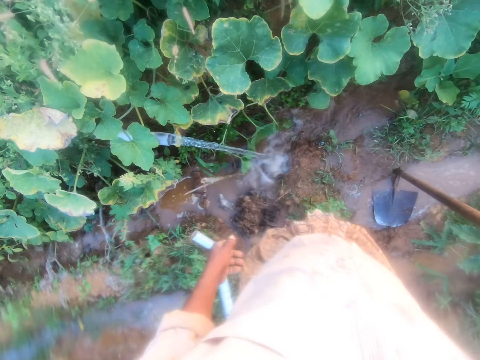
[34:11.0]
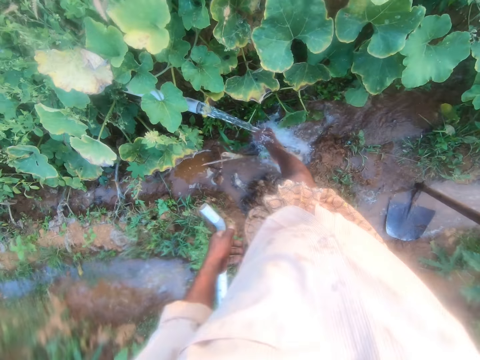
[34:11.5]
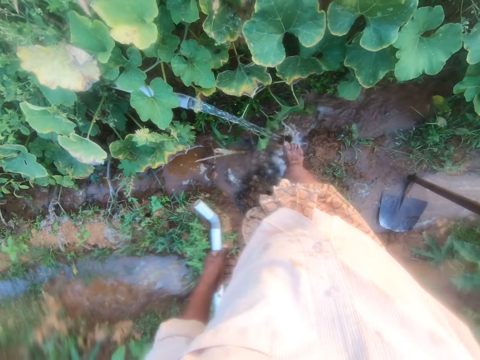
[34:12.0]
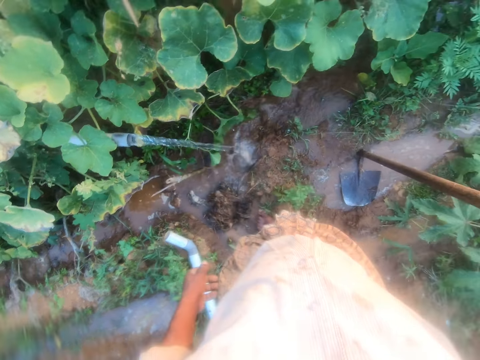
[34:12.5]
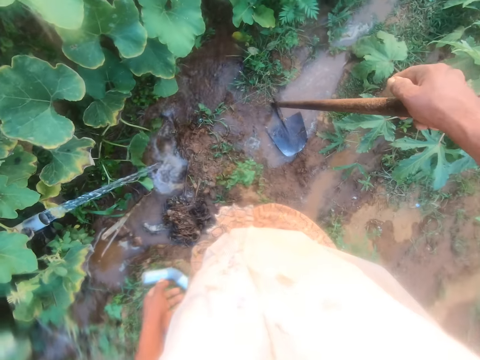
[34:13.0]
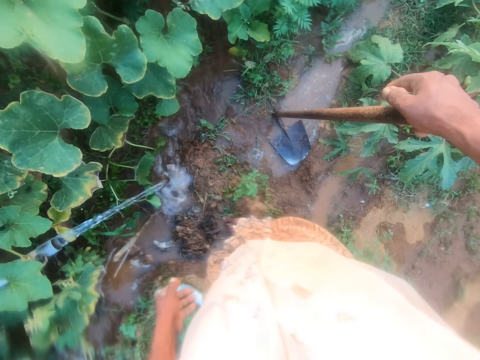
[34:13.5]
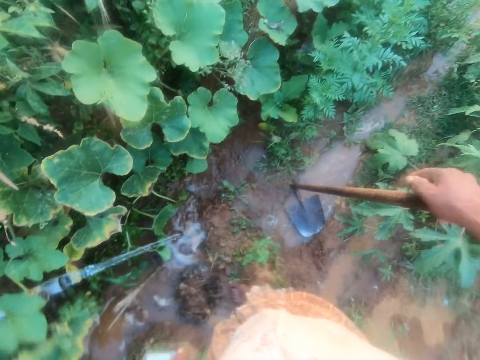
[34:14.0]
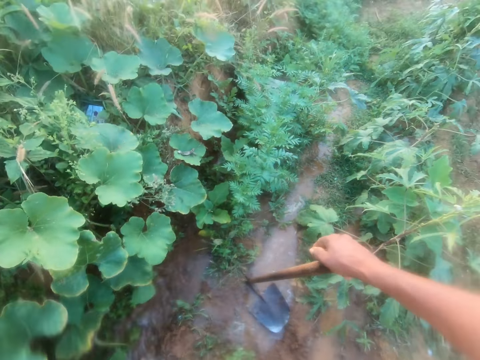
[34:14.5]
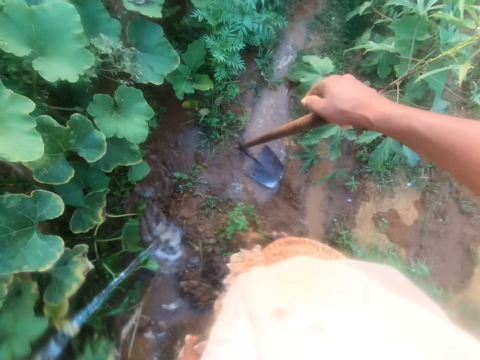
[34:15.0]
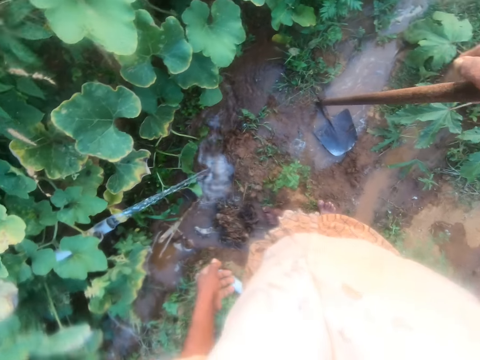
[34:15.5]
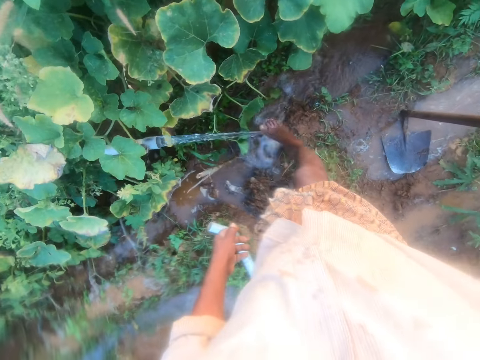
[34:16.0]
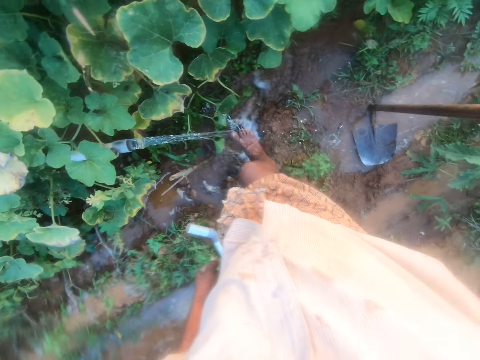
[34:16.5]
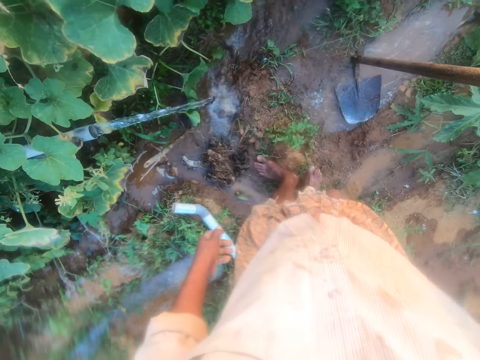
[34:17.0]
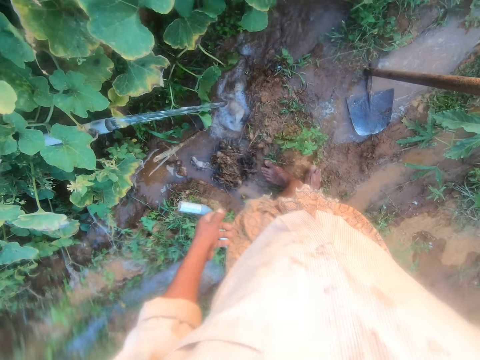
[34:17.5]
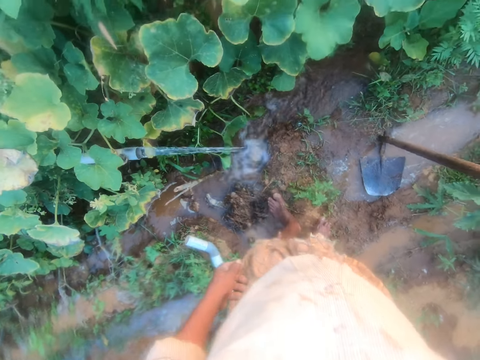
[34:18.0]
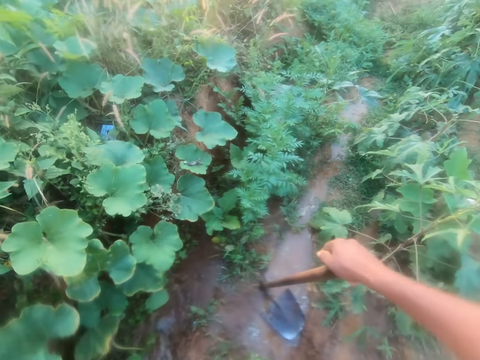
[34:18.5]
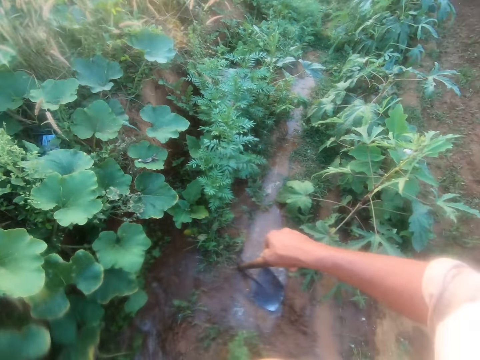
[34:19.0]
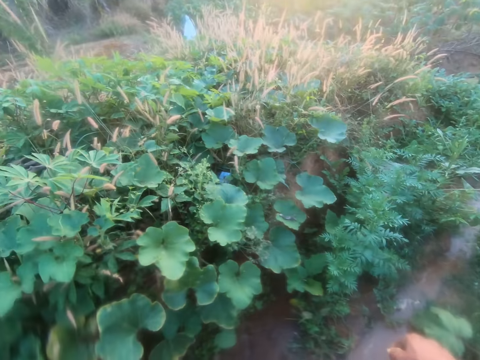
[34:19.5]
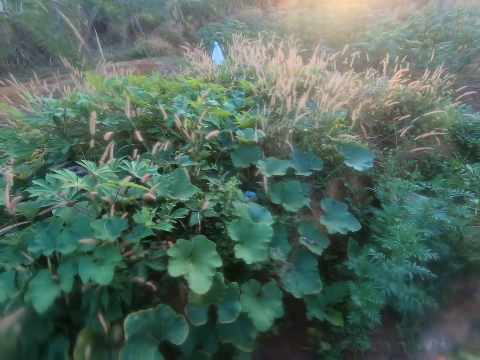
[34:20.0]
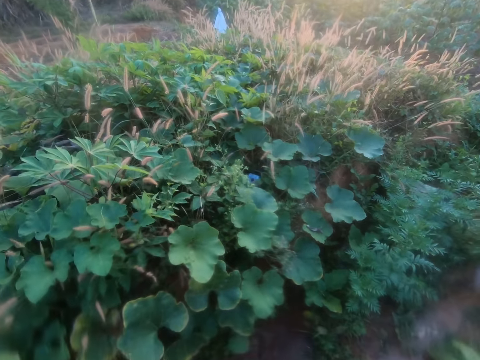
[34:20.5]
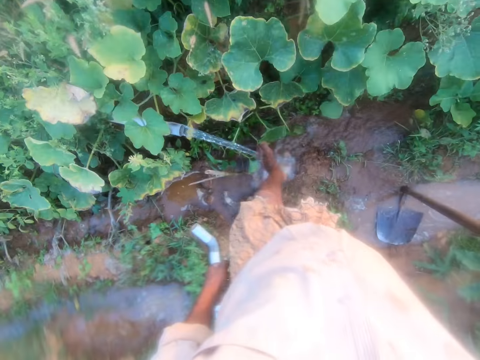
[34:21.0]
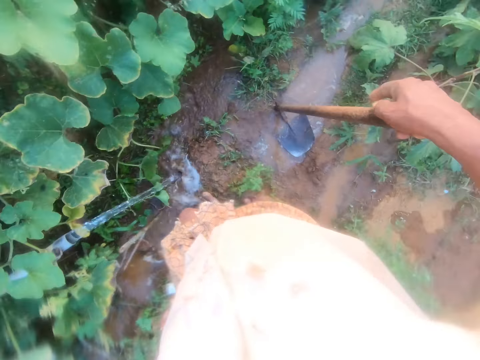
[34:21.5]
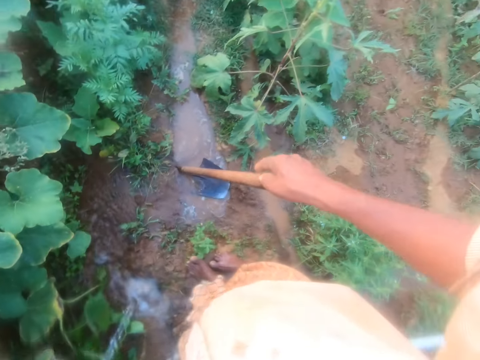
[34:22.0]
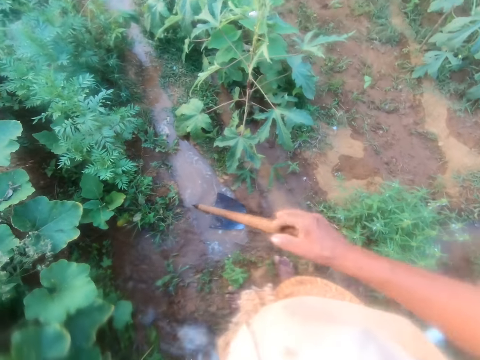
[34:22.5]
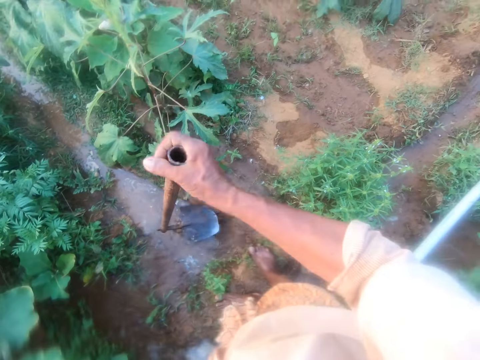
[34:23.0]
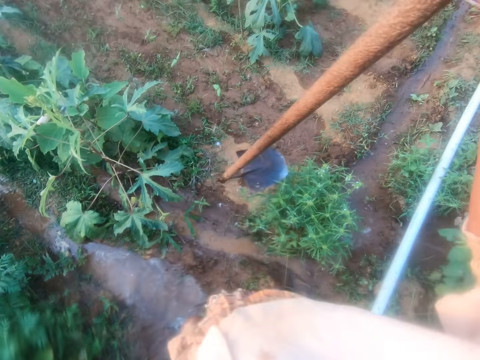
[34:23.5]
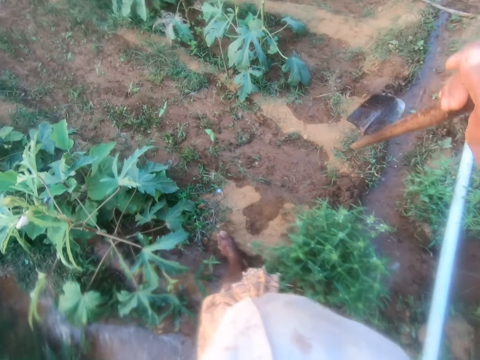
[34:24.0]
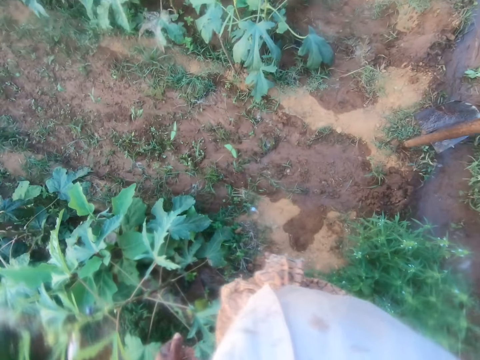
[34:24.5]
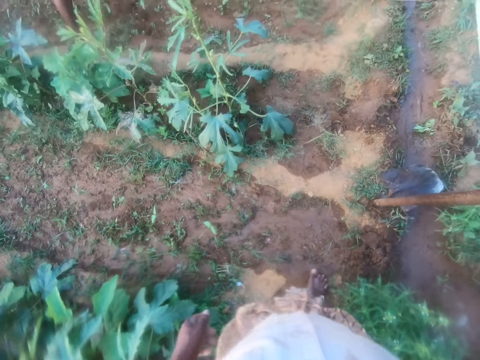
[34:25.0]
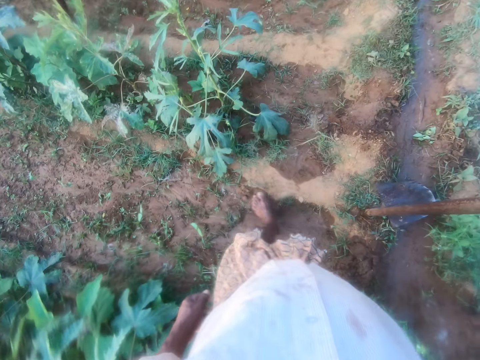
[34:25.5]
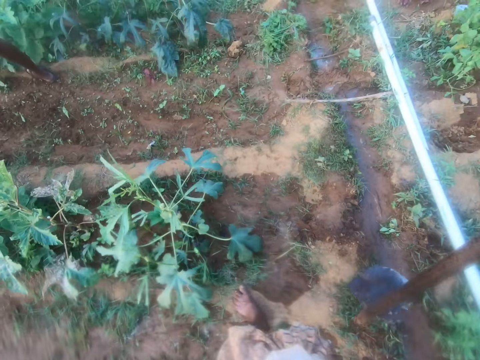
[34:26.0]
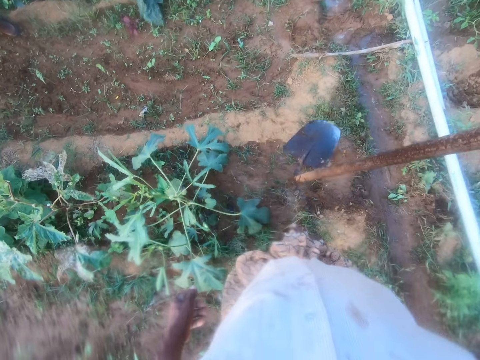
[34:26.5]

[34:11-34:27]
The camera wearer washes his legs. He looks around. He washes the leg. He looks around the farm. He converses with a man. He washes his legs. He walks around.

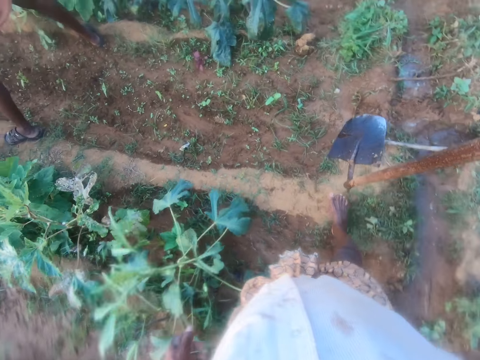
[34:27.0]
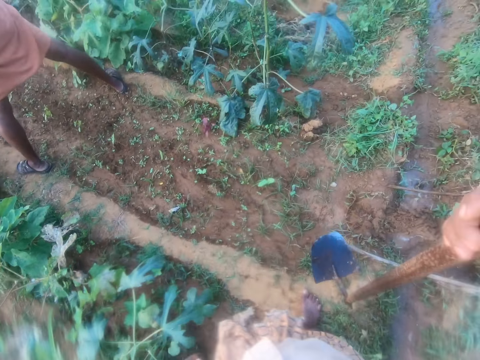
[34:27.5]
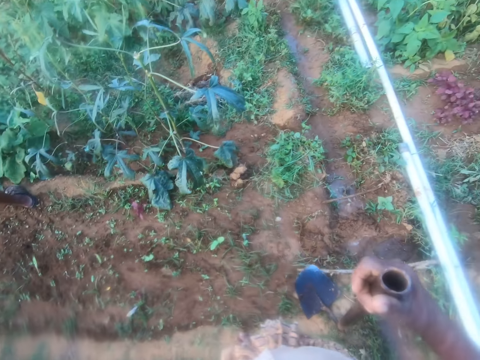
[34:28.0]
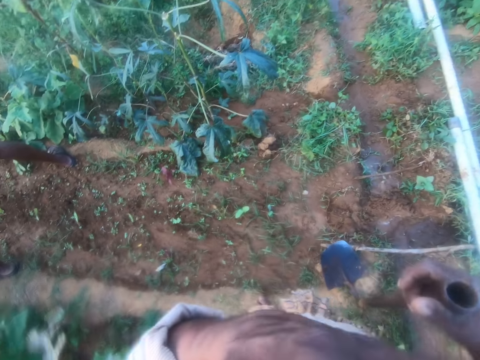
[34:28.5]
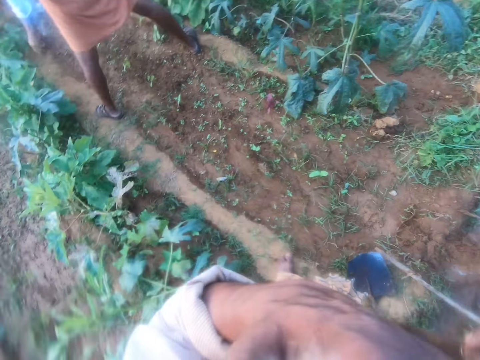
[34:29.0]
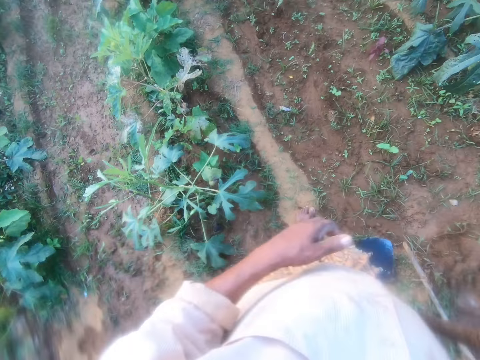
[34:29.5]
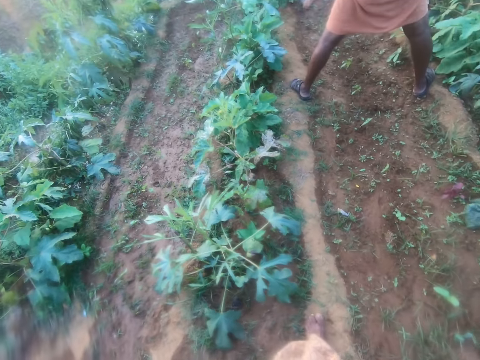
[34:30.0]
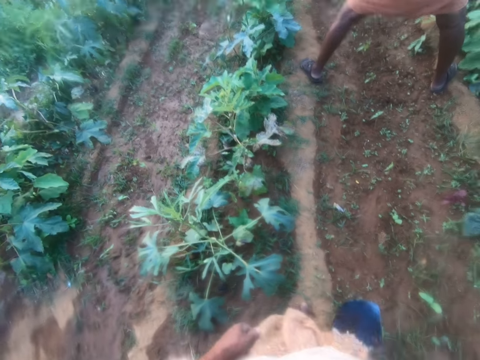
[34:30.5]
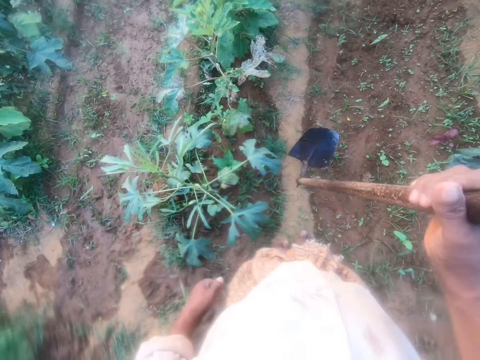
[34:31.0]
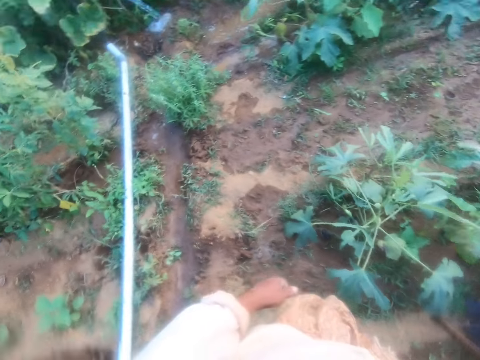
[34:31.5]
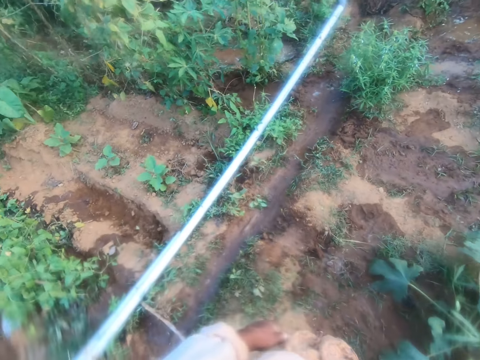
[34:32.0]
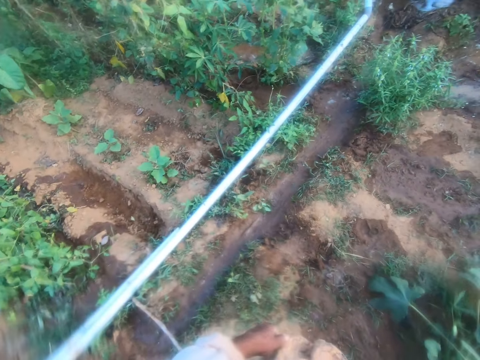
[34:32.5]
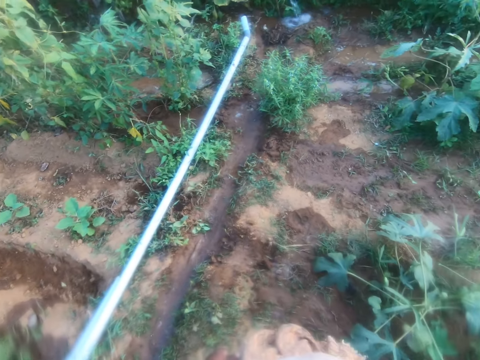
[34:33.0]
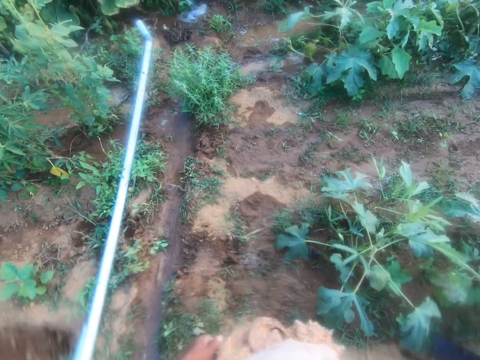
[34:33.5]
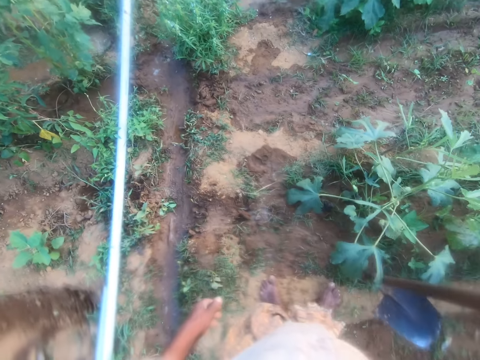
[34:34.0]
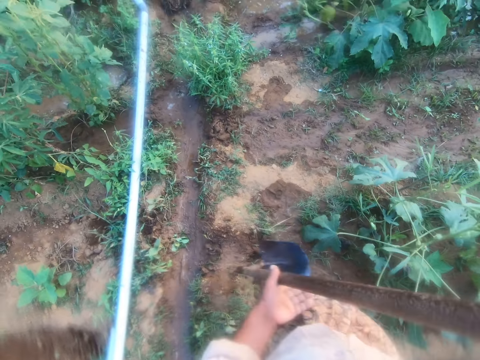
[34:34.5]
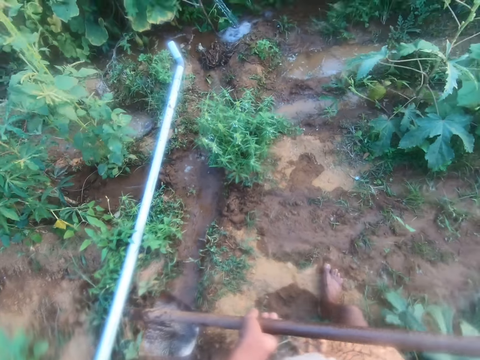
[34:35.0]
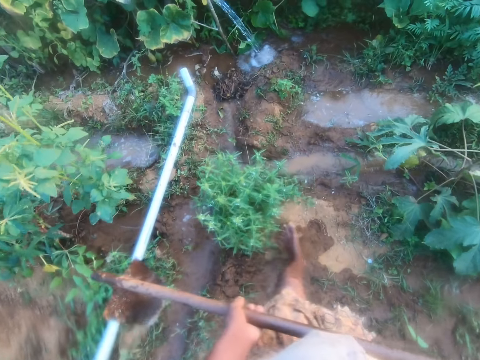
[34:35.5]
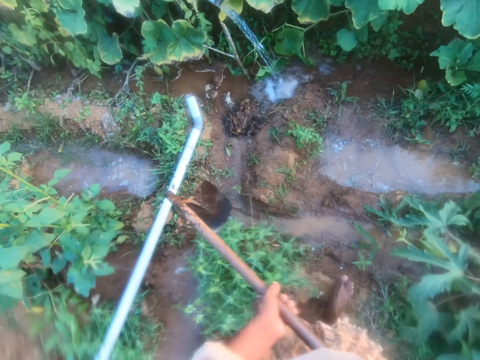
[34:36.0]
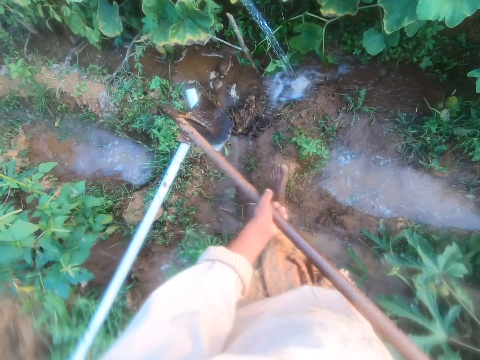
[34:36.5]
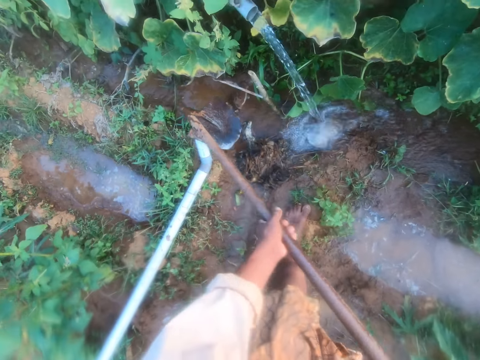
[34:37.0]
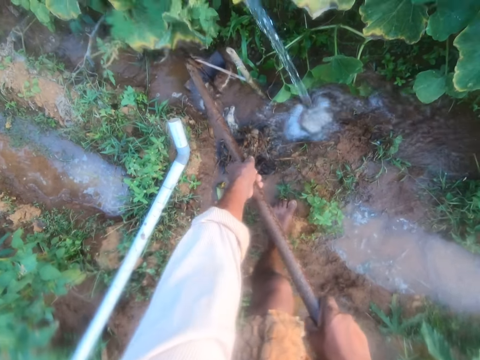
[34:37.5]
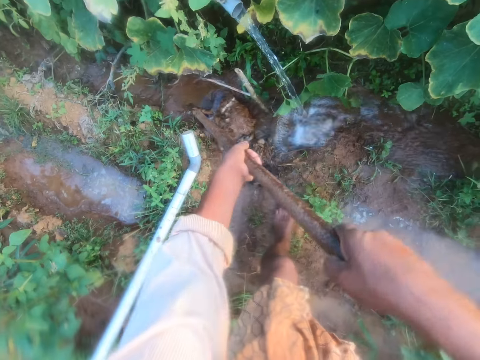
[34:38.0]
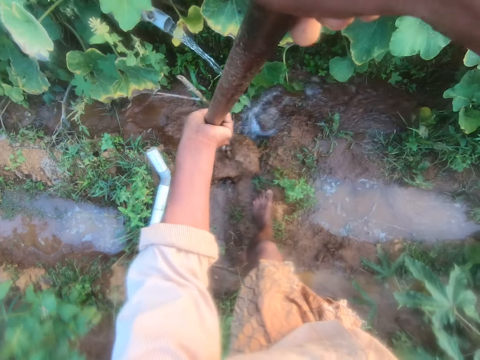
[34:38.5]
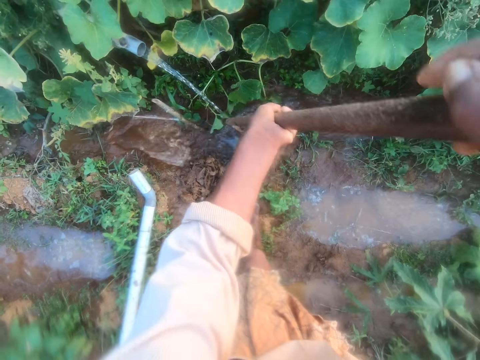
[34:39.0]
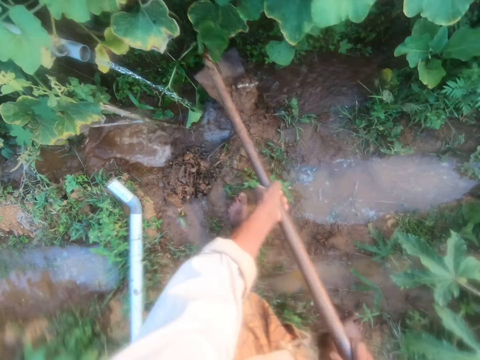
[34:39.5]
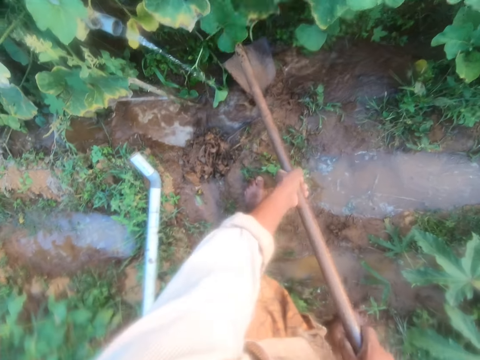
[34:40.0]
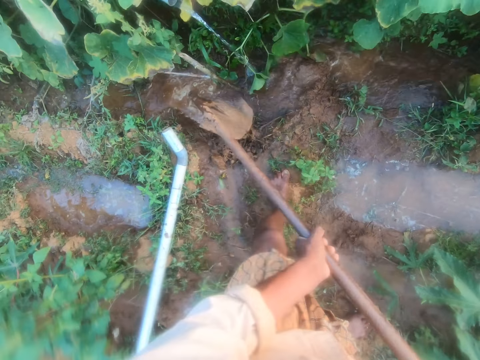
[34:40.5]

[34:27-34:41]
The camera wearer walks around the farm. They raise the hand. They look around the farm. They walk around. They dig the soil or trench.
